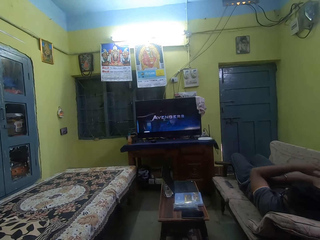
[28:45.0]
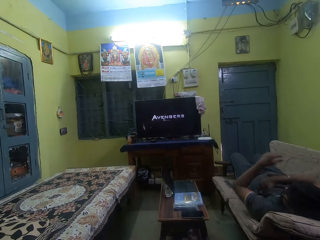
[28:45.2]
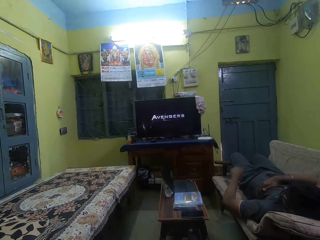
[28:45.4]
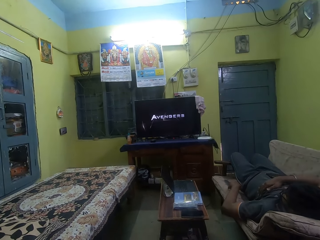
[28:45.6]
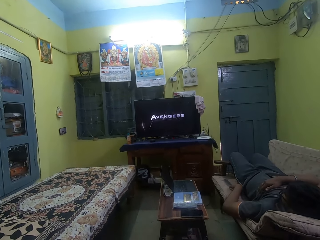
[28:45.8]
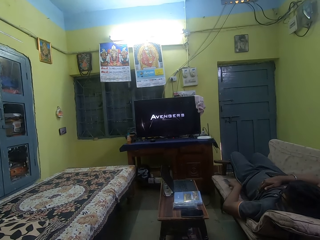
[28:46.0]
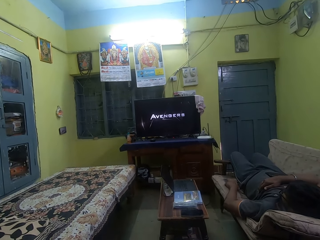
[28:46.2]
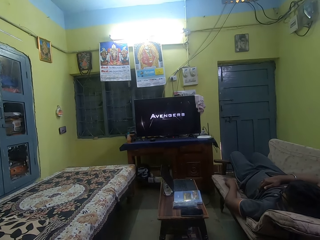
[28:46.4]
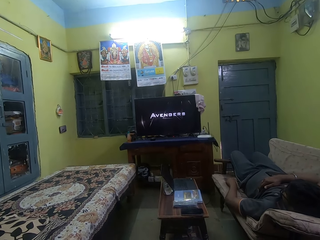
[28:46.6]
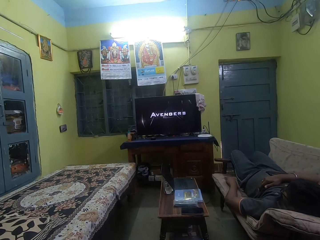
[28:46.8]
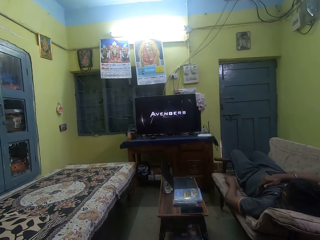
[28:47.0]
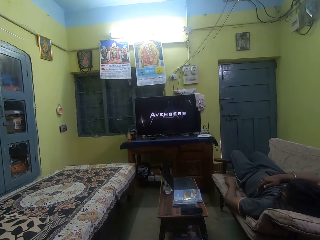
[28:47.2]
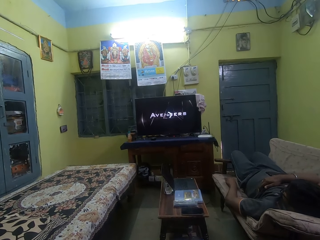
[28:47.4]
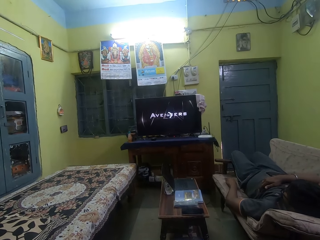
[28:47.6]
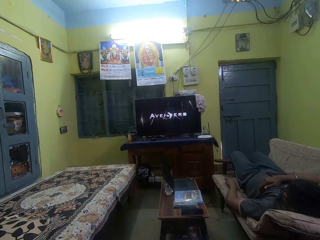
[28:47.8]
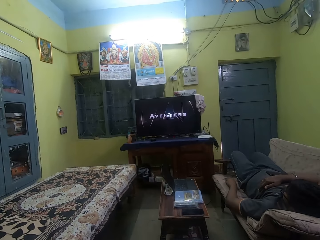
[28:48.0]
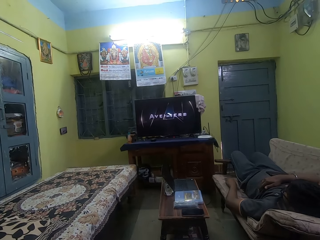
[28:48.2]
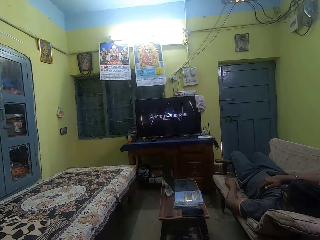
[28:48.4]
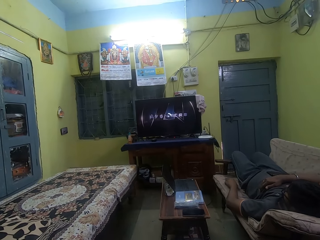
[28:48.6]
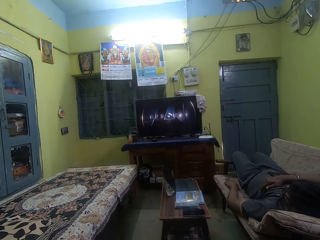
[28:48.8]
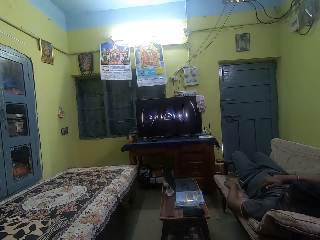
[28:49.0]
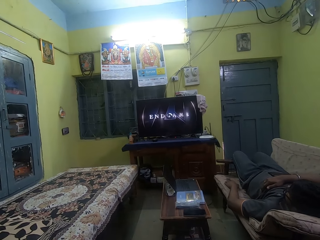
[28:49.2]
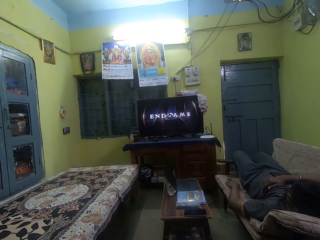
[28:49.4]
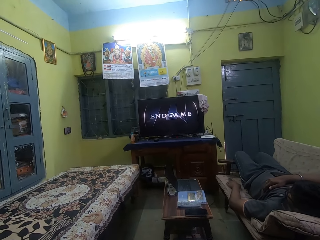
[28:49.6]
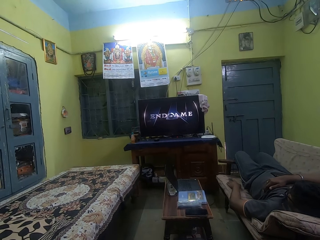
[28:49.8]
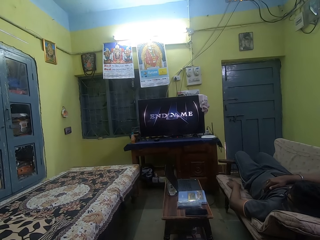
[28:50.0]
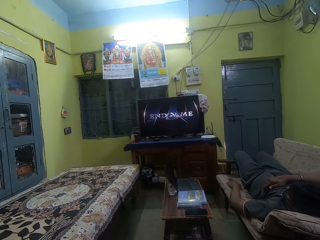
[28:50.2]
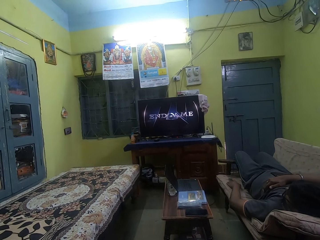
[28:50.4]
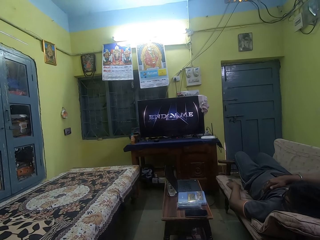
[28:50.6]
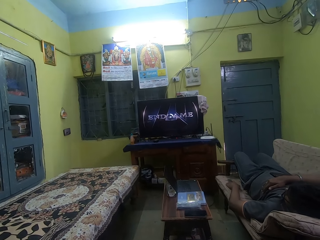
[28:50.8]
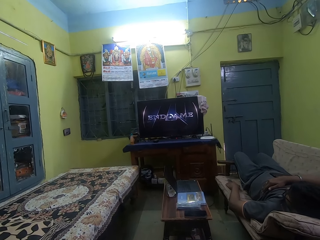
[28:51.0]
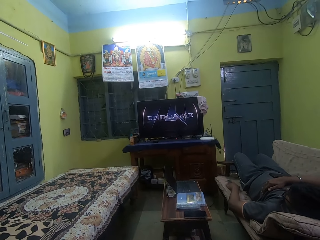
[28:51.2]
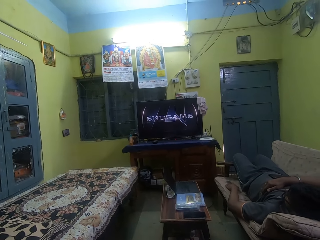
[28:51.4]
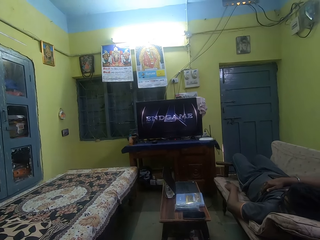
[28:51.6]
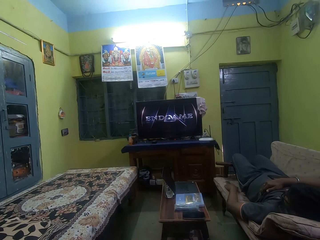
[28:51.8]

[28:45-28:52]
The man operates a remote control with his left hand.

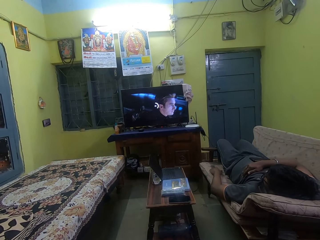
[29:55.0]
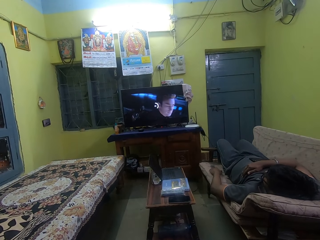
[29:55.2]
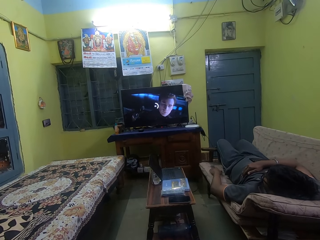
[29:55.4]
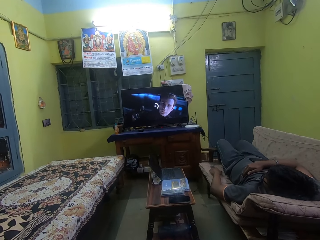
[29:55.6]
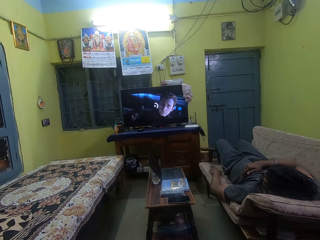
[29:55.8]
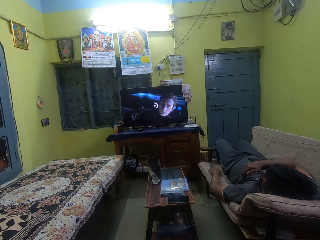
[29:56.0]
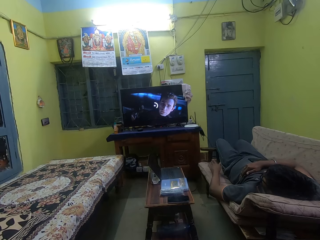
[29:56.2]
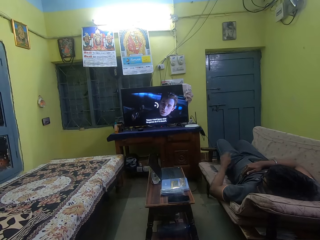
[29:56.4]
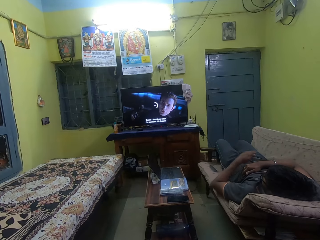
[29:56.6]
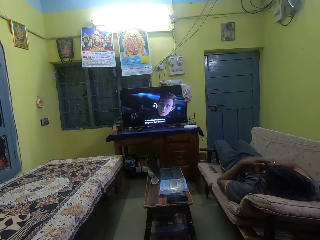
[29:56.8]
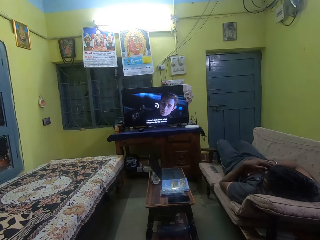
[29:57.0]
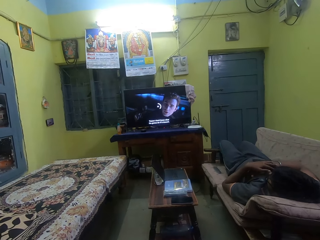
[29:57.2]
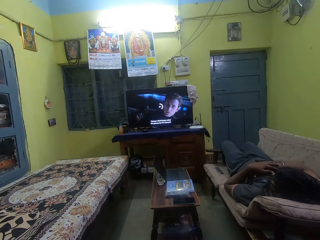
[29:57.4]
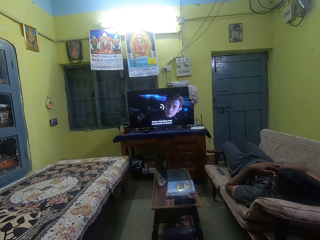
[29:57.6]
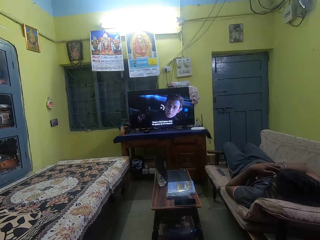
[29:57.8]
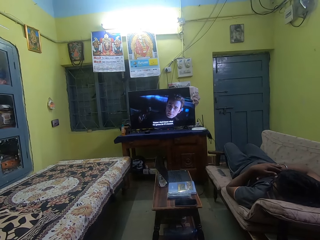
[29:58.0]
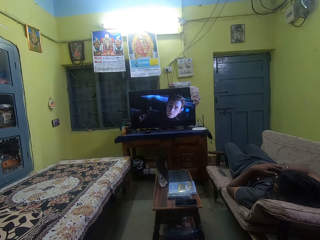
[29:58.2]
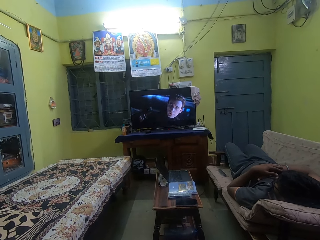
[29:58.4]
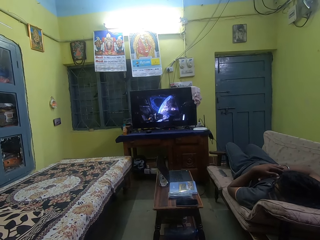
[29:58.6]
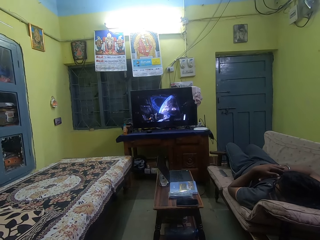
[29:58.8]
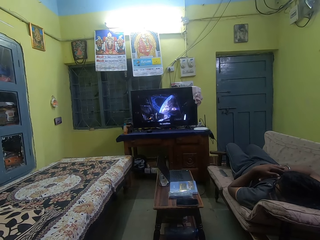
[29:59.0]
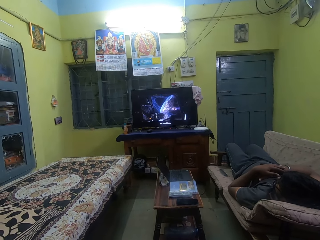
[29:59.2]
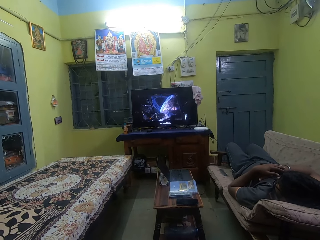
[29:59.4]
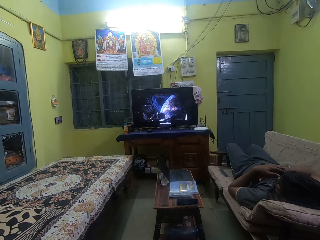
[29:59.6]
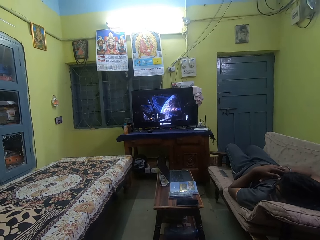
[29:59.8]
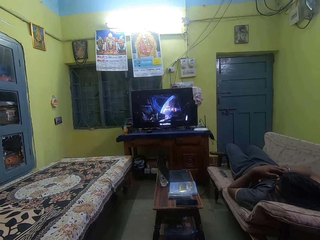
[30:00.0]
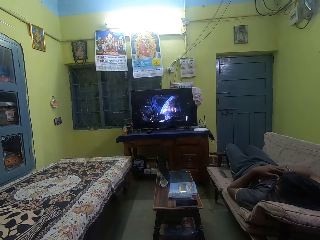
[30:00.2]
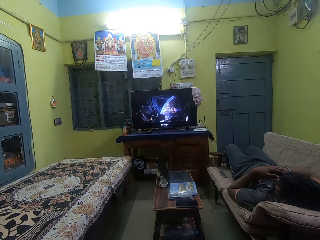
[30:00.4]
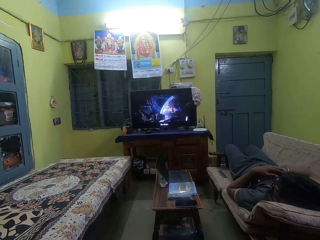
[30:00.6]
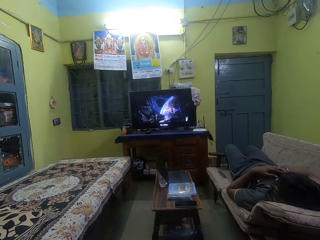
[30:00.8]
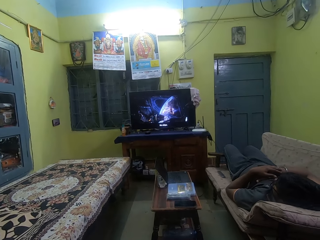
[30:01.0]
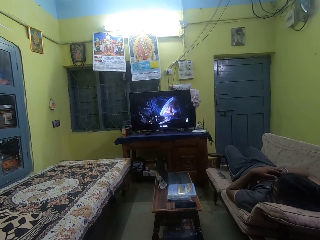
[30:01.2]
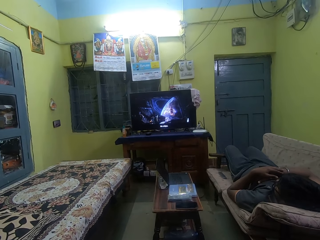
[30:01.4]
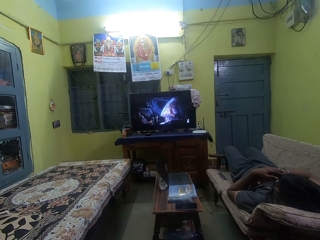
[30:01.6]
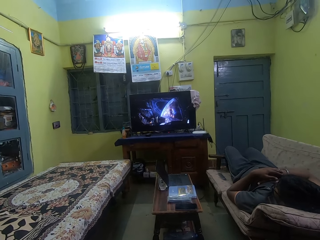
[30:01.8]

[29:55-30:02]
The man places his left hand on his chest.

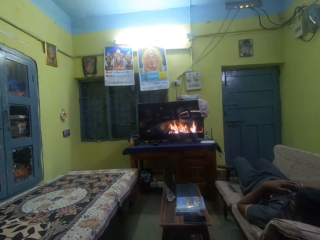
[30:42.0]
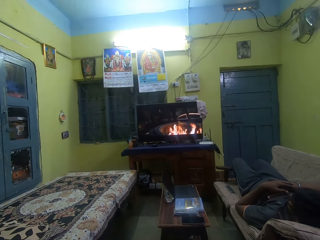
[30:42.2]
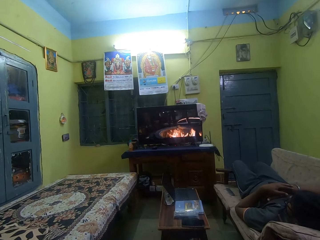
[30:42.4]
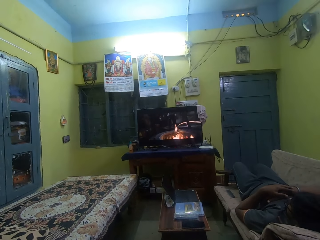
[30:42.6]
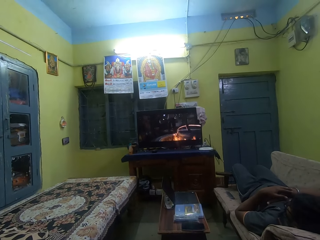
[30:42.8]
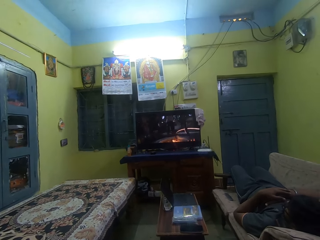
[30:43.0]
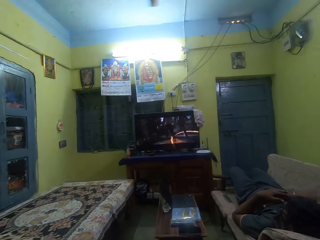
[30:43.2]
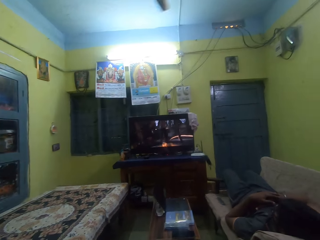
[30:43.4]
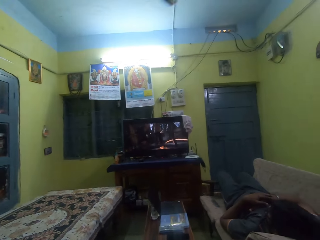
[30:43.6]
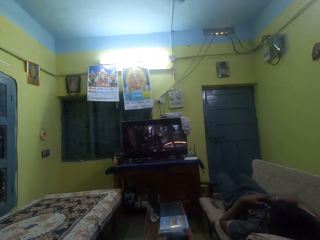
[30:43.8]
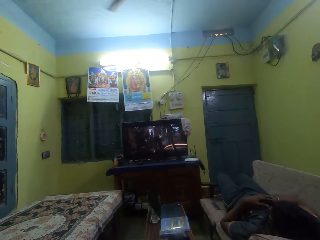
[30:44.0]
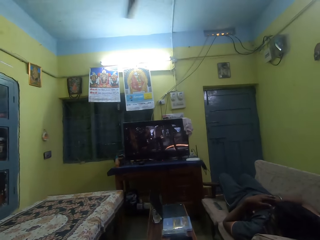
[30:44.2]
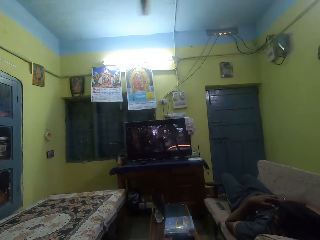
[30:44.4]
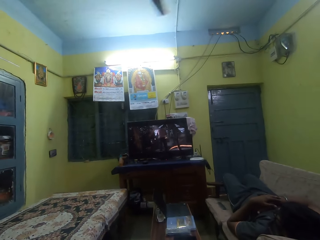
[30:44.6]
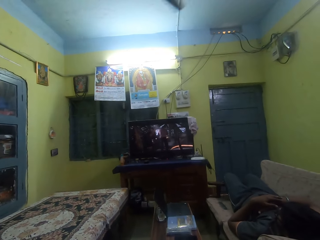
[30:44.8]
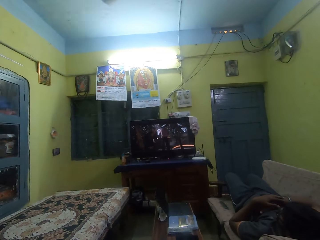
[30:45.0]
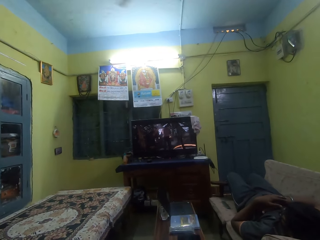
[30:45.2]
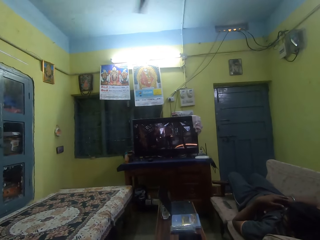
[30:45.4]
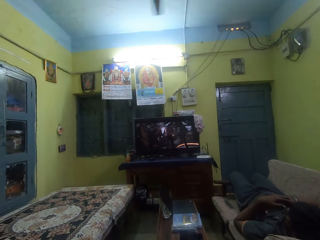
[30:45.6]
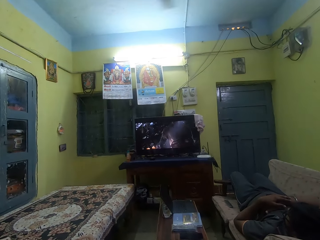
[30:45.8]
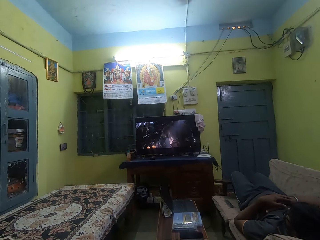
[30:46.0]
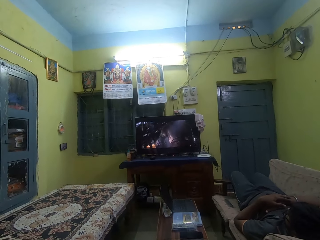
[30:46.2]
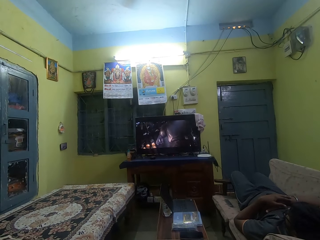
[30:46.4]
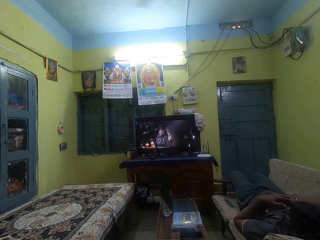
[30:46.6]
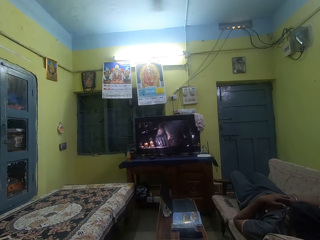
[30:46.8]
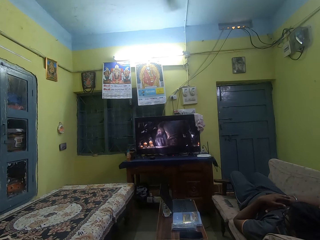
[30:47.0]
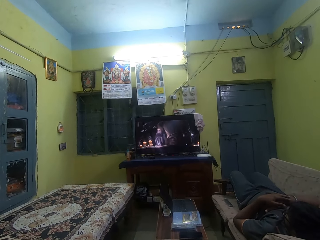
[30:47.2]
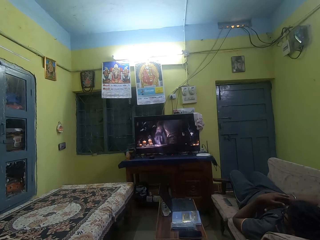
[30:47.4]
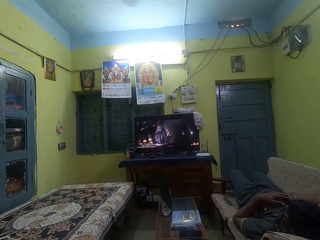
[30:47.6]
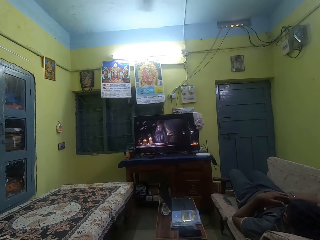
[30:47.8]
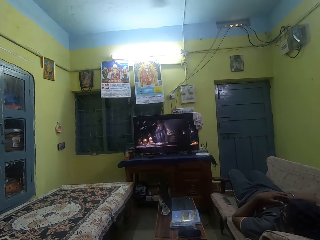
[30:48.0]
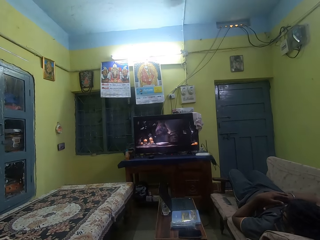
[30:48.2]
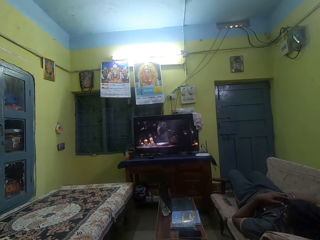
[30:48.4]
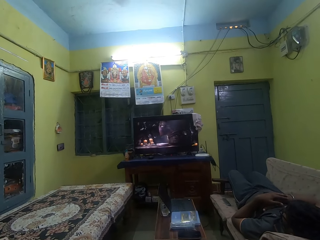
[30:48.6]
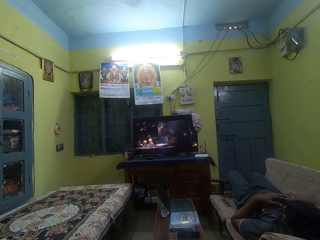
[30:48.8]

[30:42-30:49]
The camera wearer interacts with the man.
